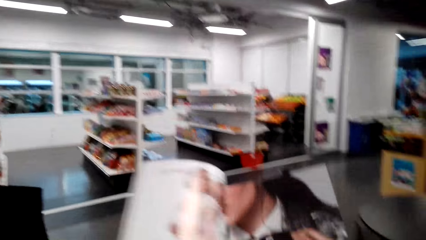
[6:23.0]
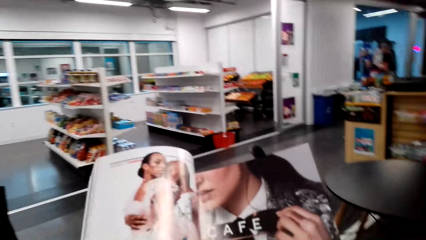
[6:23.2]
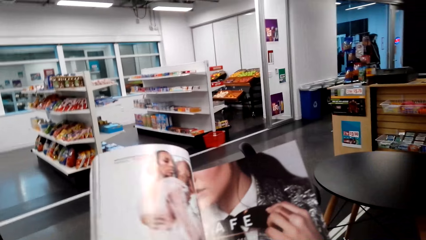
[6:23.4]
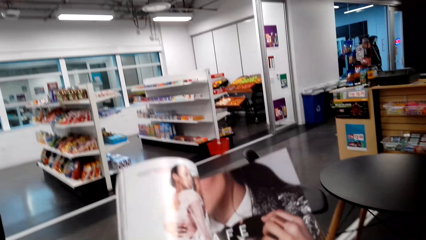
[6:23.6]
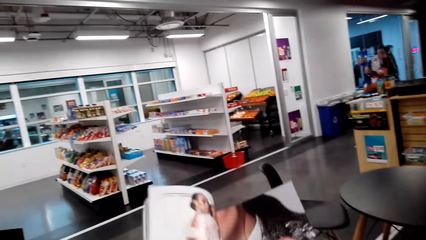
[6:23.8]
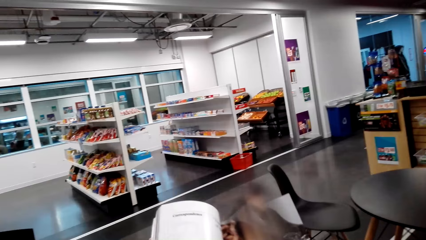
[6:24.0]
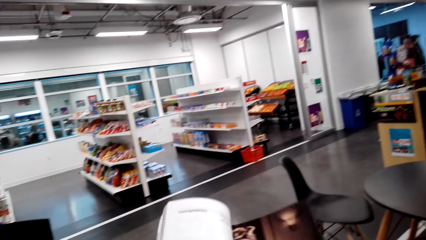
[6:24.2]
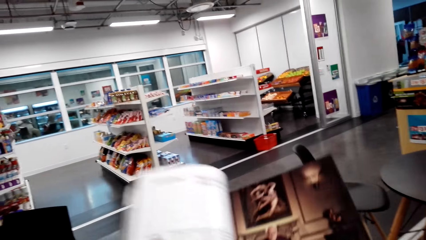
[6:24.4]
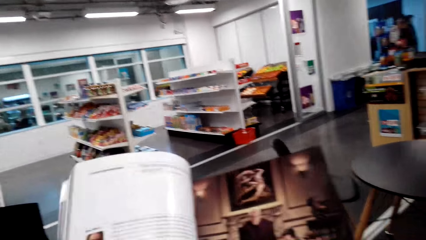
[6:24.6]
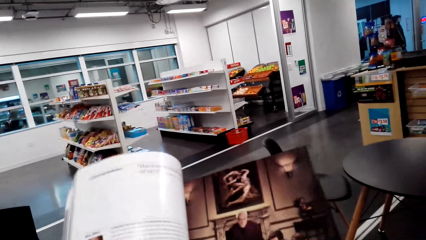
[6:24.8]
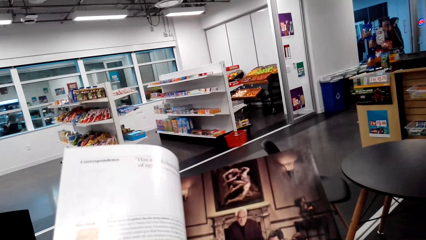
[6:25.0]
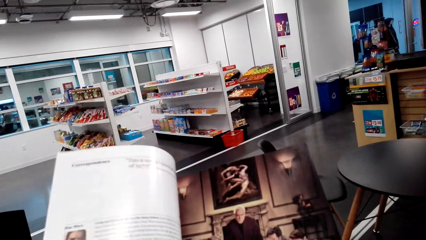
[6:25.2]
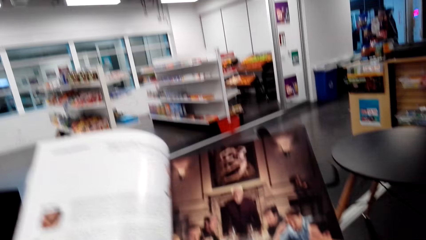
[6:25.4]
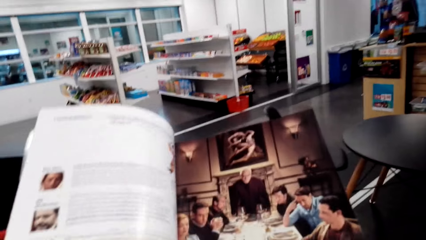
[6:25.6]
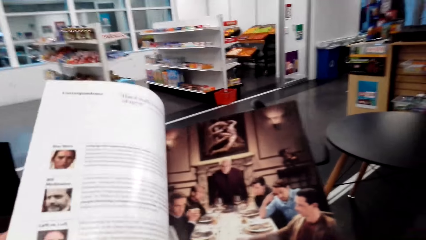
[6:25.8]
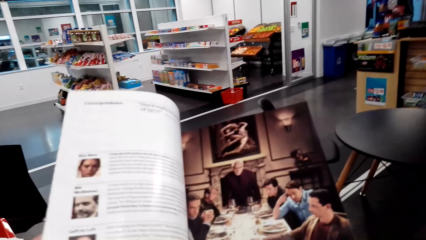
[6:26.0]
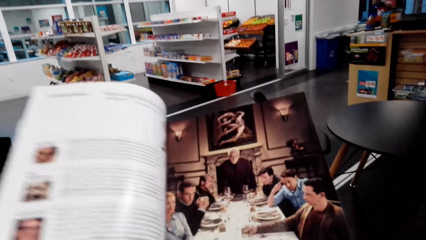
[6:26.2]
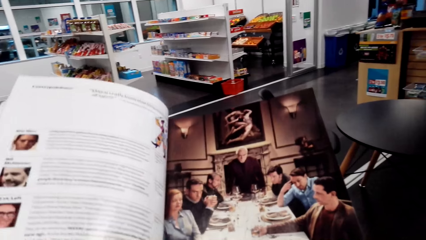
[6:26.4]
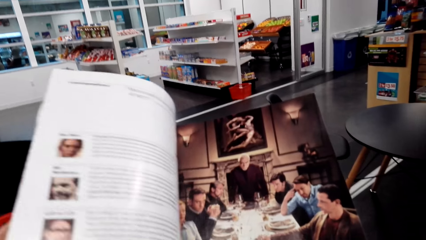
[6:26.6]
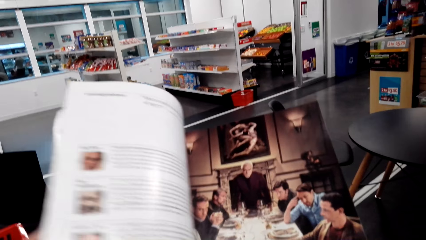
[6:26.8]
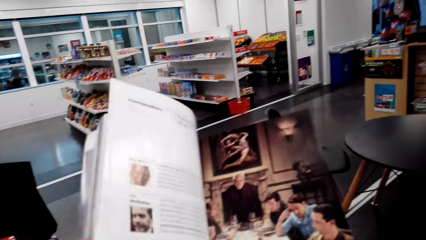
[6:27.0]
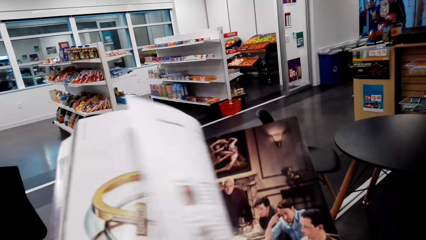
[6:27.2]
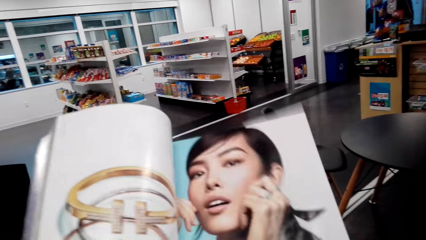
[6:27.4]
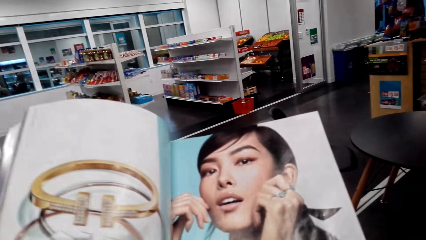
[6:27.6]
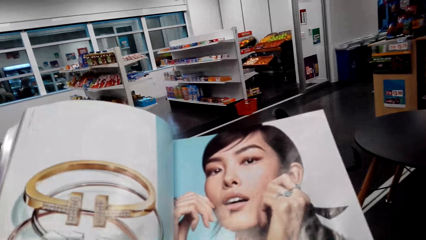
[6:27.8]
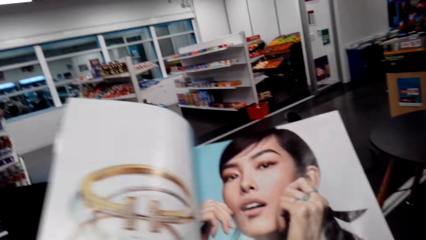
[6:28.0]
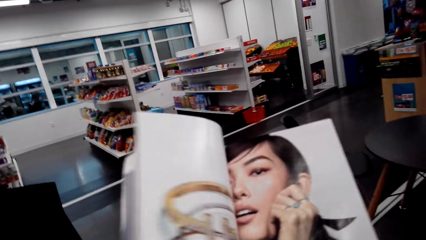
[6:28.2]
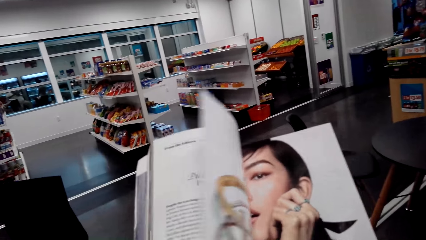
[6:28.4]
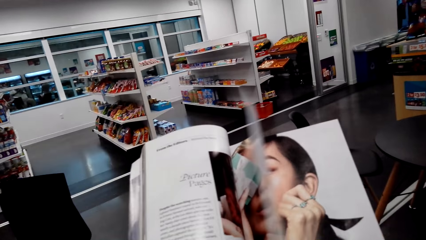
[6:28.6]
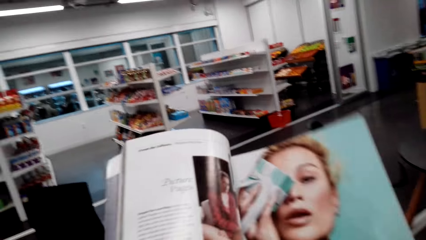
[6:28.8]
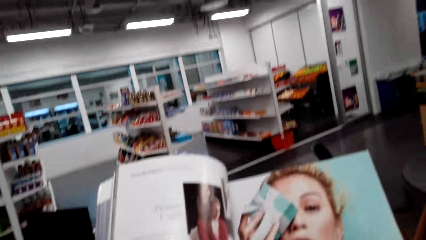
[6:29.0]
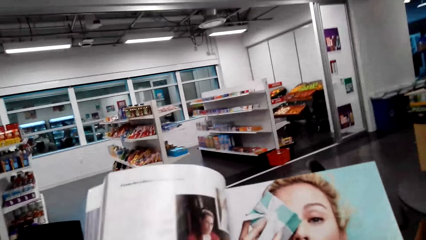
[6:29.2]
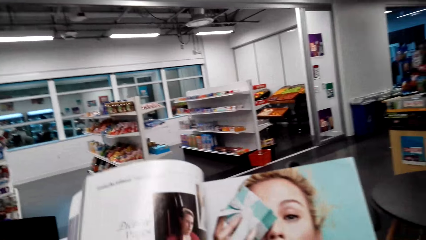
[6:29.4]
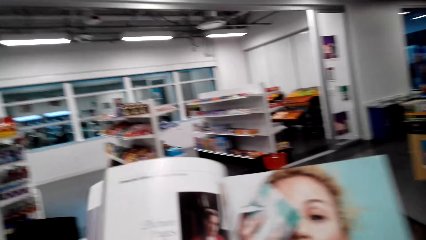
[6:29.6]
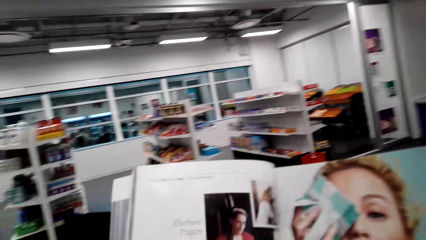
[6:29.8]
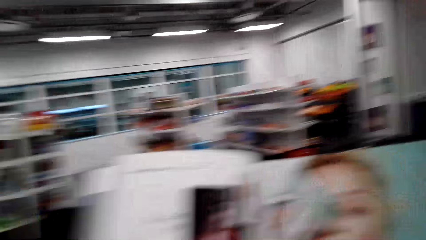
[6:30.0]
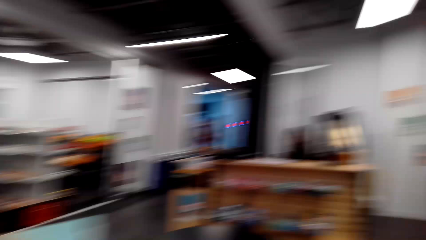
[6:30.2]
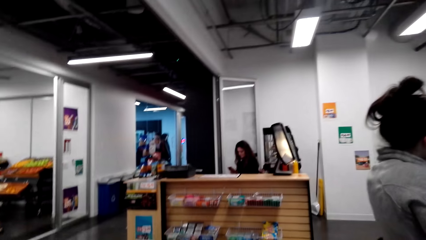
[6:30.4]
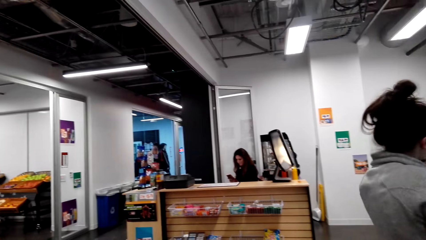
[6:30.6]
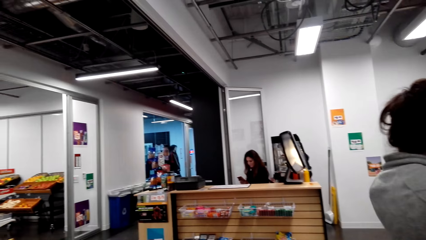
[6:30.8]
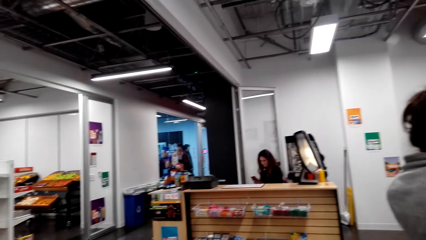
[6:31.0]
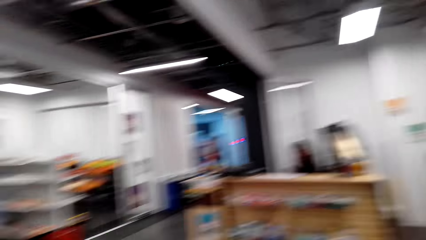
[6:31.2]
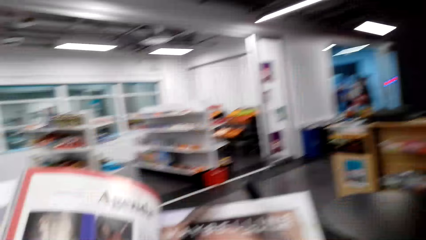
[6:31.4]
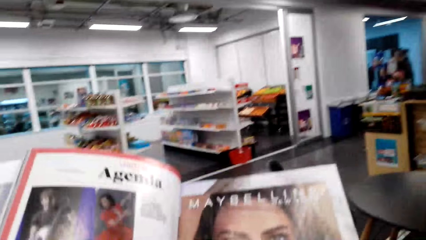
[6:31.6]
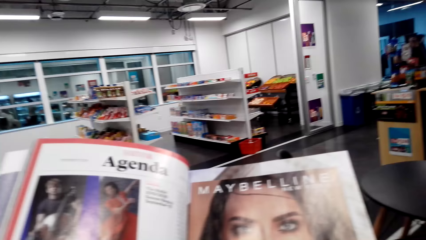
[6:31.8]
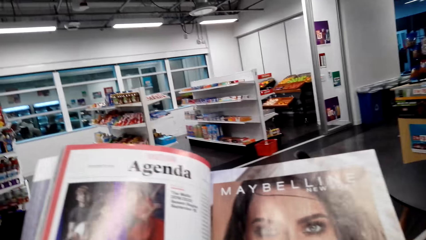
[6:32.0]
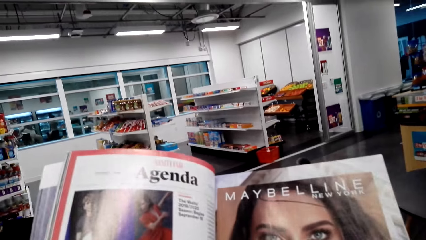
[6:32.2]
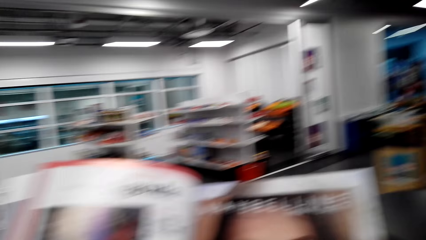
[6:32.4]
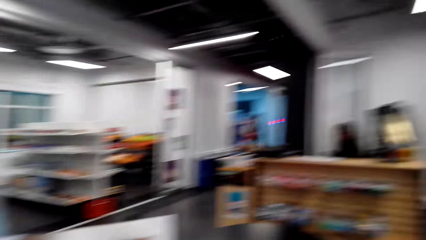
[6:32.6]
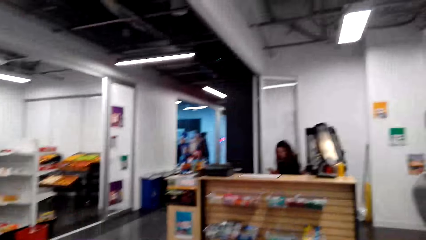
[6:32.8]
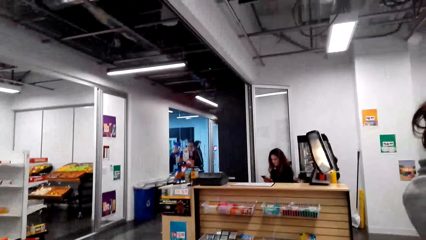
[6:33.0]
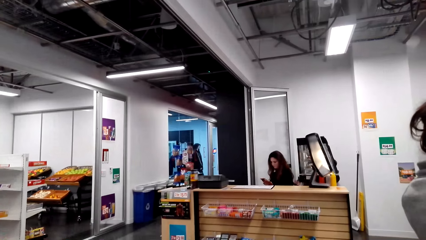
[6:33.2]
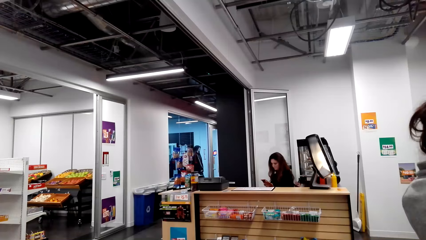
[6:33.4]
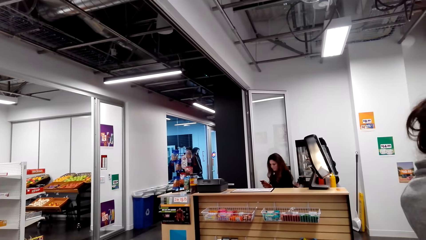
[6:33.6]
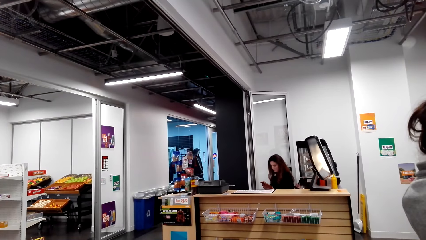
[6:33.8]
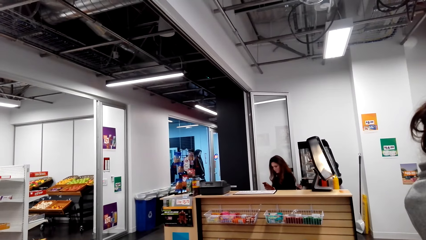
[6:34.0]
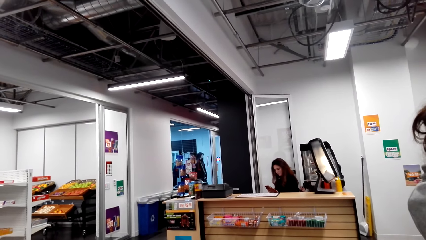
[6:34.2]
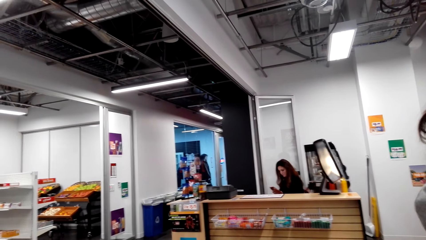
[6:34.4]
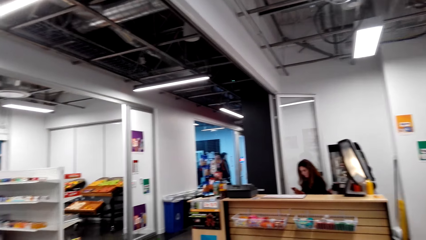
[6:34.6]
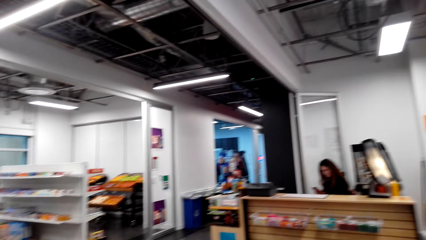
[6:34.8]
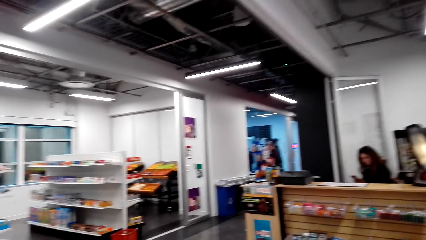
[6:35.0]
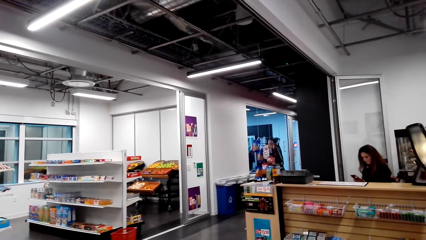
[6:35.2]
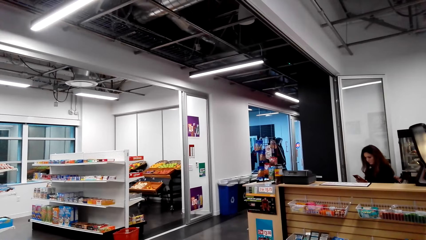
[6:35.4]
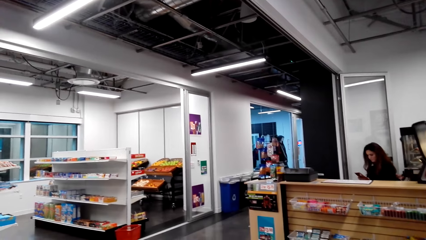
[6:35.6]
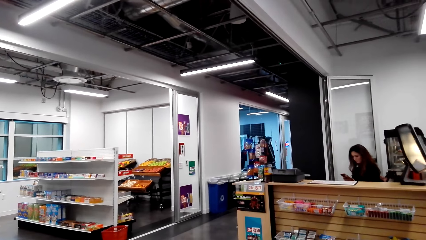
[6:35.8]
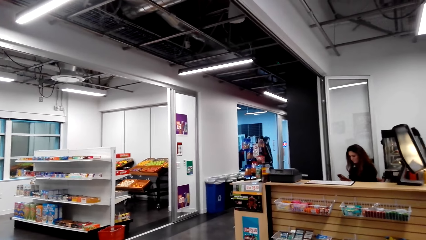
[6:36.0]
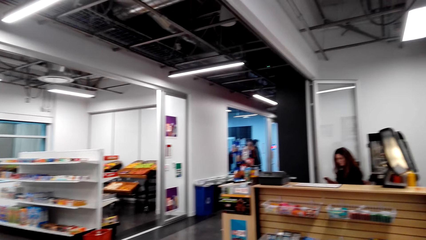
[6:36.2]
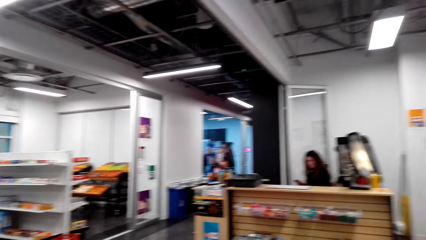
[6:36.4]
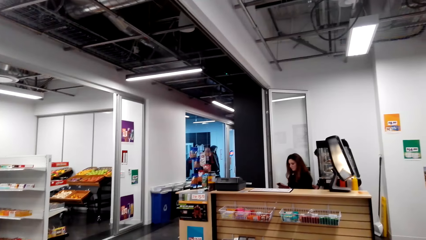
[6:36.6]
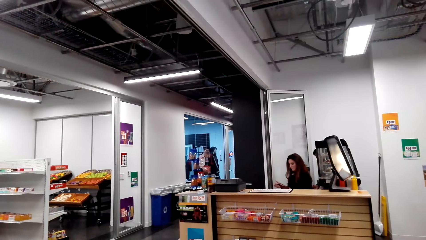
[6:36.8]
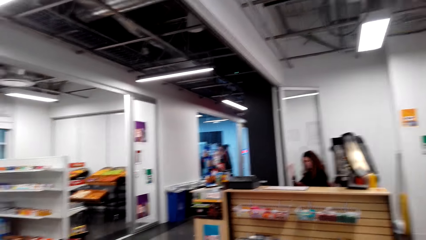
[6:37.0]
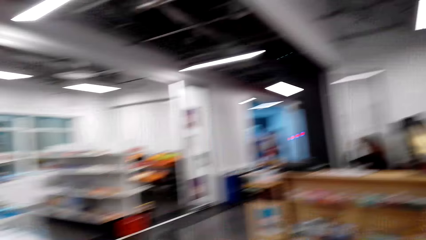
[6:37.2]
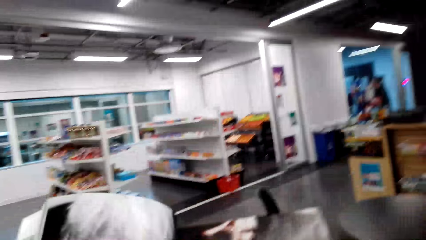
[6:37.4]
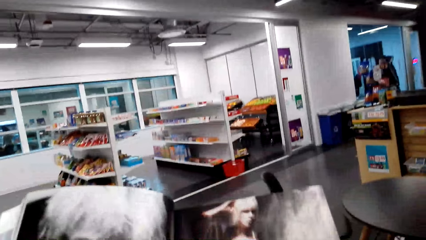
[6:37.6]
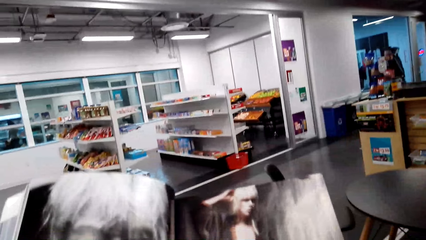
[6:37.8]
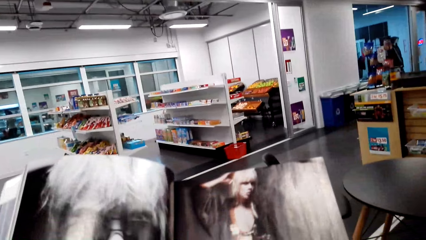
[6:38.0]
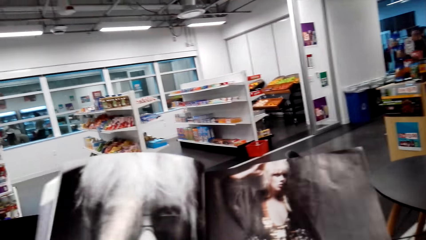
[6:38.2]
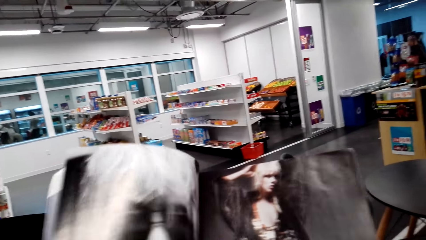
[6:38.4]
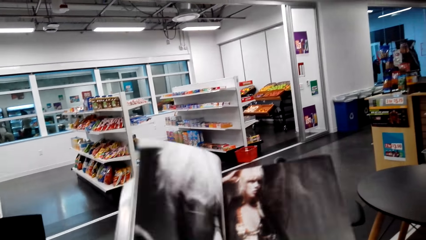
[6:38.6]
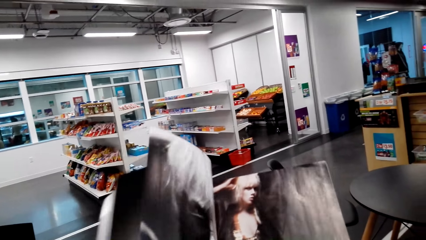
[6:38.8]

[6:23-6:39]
The camera wearer reads a magazine. They look around the supermarket. They read the magazine. They dialogue with a person.
